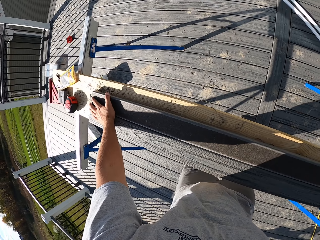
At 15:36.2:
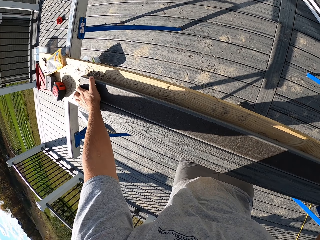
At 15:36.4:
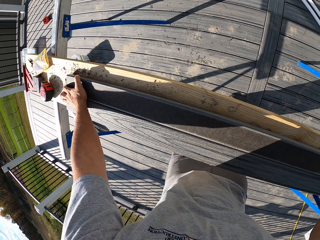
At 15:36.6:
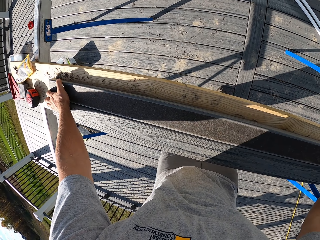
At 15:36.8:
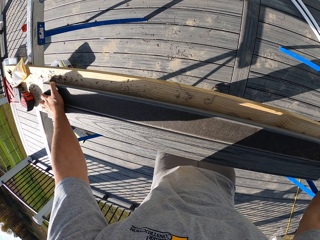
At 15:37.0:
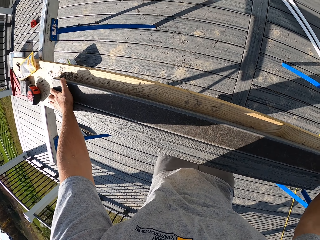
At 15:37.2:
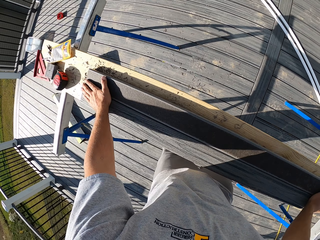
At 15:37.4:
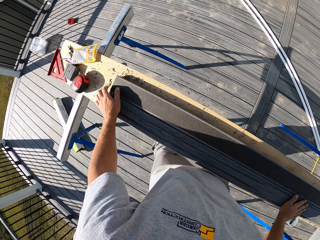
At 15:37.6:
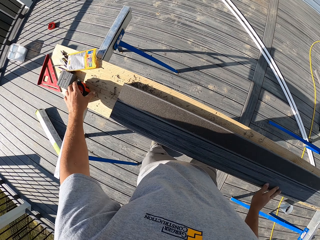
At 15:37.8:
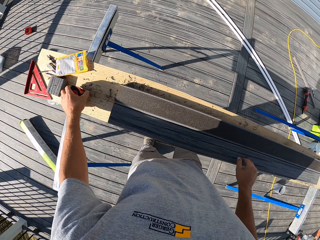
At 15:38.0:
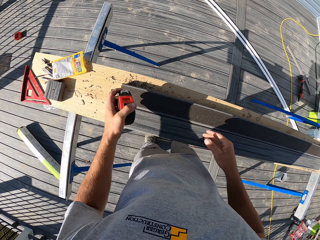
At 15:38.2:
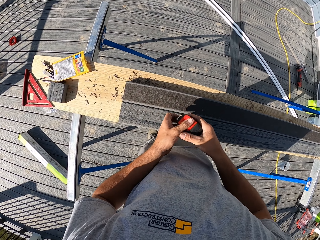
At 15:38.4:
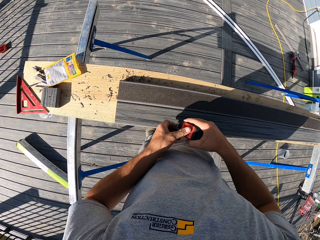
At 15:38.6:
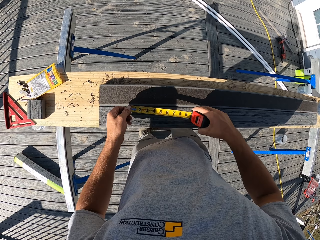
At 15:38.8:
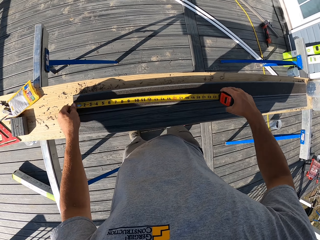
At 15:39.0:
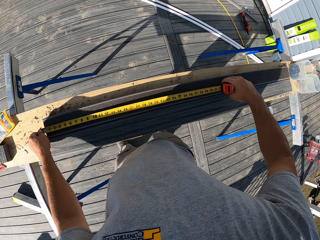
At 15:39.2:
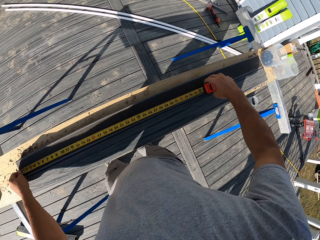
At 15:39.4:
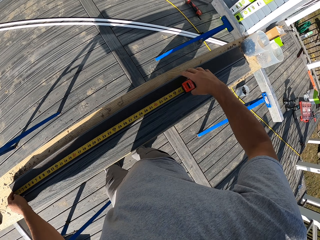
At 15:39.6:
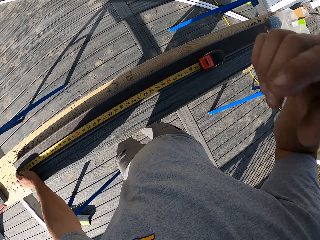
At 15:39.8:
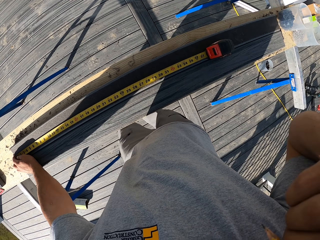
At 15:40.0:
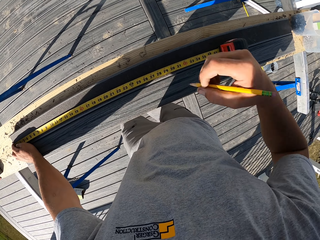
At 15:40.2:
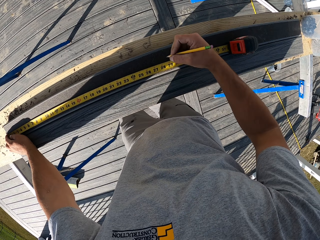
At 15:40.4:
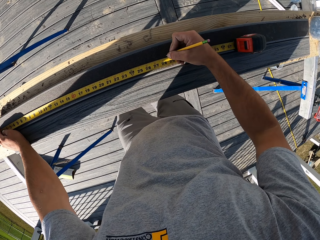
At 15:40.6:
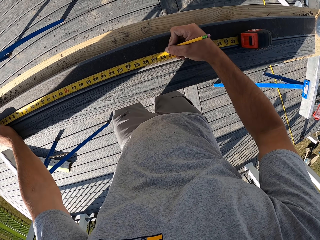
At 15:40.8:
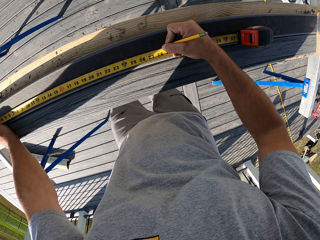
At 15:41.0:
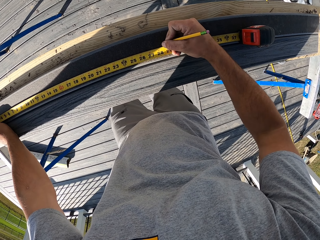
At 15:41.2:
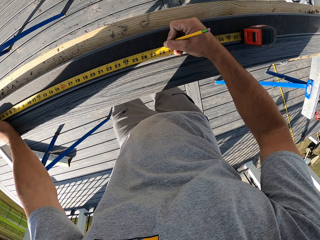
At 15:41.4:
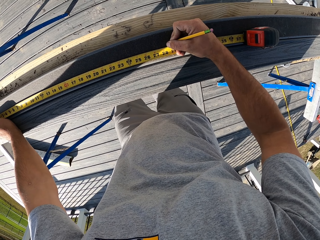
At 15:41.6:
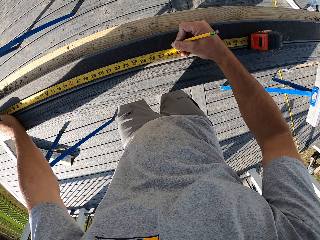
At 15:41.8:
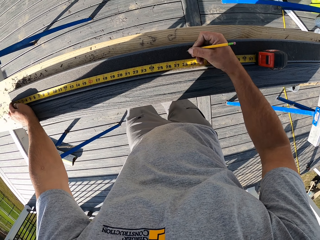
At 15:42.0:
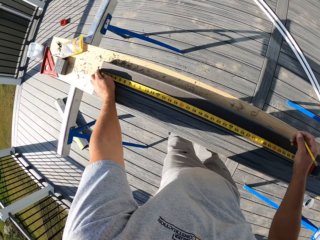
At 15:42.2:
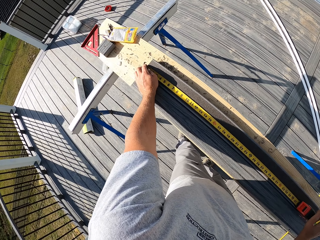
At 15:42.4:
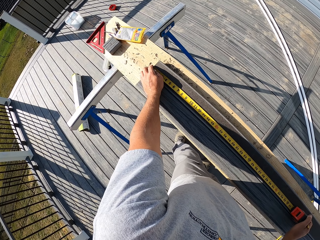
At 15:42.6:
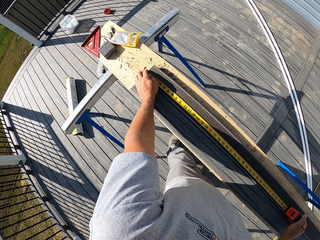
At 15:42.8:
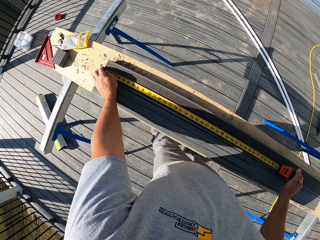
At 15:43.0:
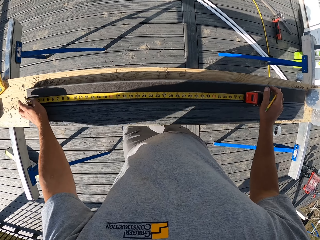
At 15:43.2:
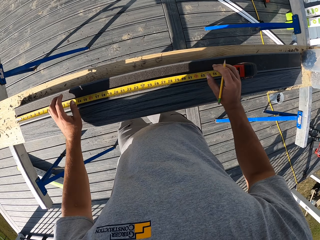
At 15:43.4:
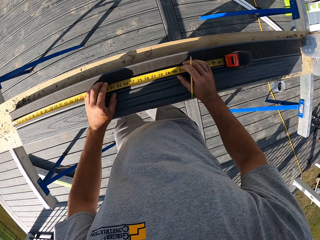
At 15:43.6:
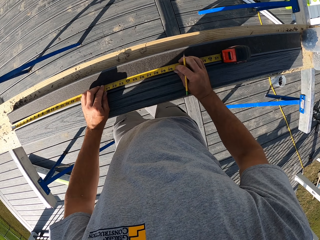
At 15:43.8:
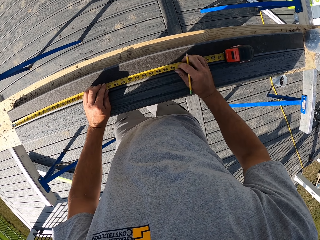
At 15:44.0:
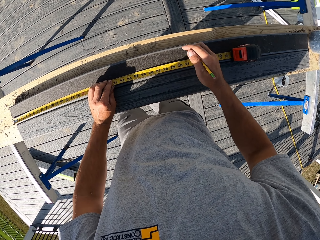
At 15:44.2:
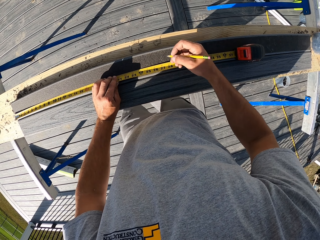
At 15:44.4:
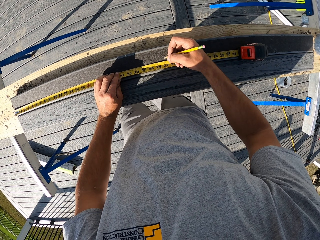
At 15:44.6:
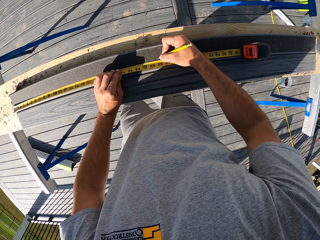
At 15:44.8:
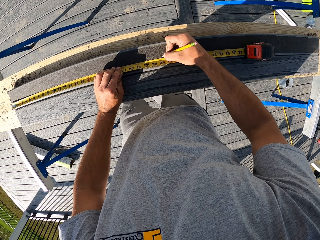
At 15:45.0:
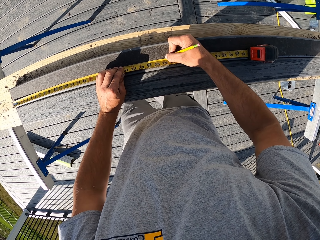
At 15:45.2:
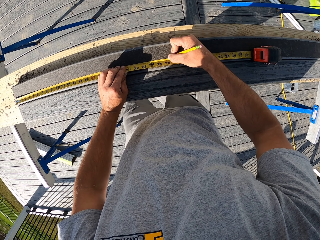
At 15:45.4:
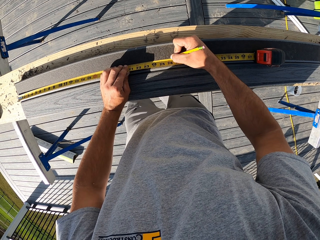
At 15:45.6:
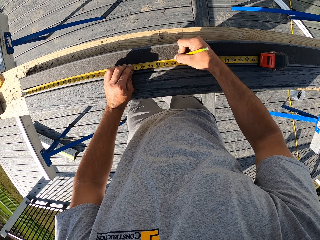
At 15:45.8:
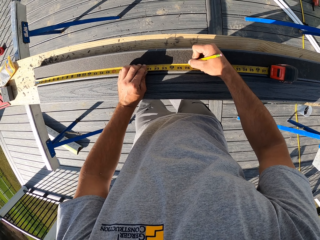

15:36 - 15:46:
The camera wearer picks up a tape measure. They stretch the tape measure. They pick up a pencil. They measure the timber. They mark the timber.

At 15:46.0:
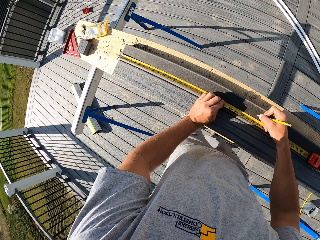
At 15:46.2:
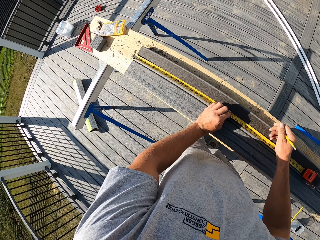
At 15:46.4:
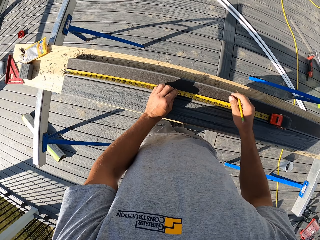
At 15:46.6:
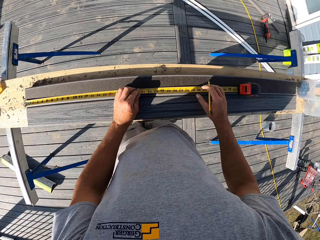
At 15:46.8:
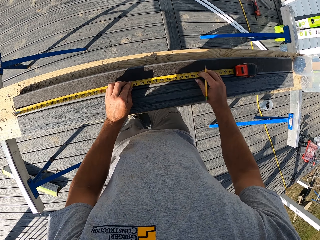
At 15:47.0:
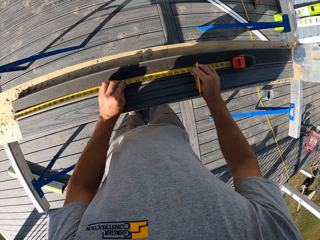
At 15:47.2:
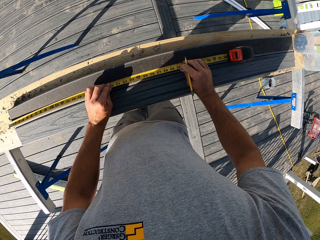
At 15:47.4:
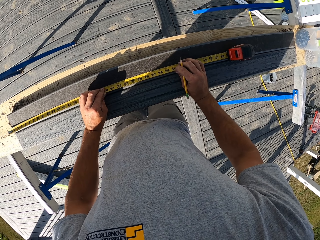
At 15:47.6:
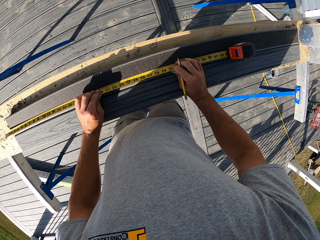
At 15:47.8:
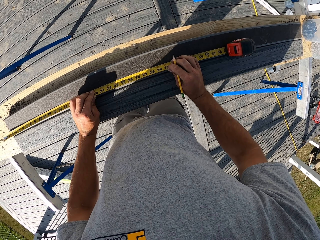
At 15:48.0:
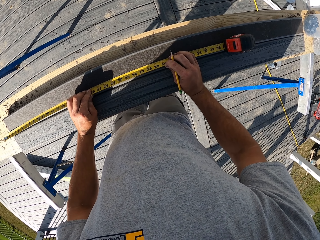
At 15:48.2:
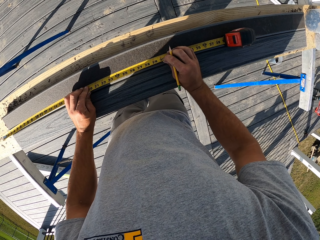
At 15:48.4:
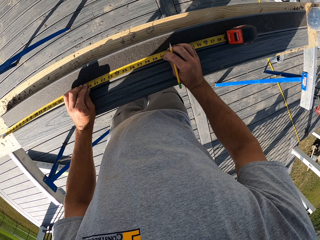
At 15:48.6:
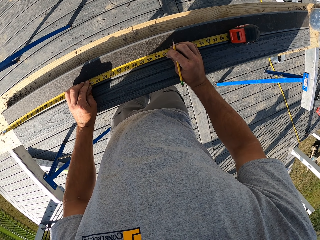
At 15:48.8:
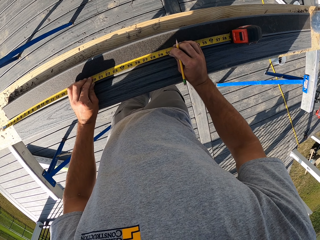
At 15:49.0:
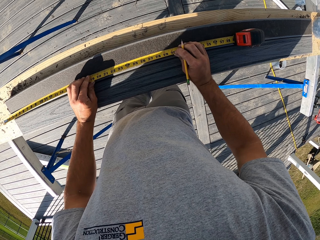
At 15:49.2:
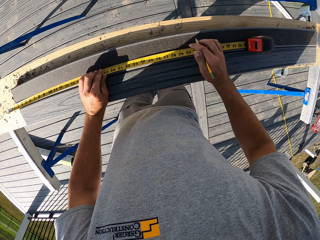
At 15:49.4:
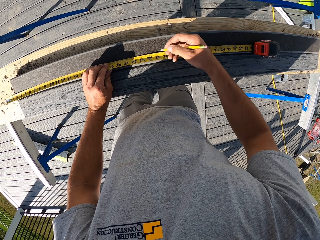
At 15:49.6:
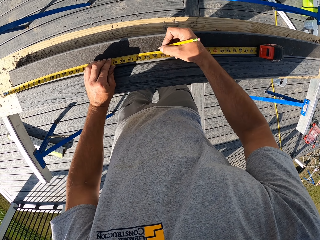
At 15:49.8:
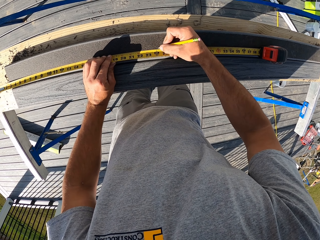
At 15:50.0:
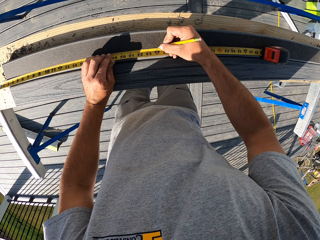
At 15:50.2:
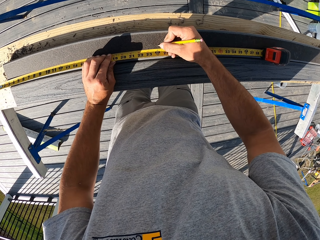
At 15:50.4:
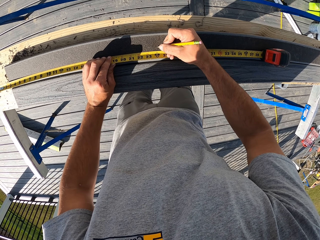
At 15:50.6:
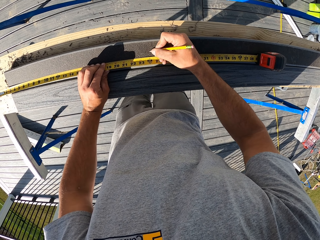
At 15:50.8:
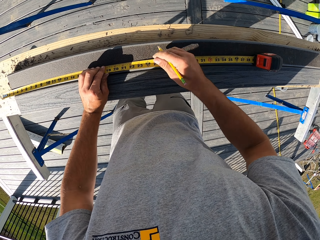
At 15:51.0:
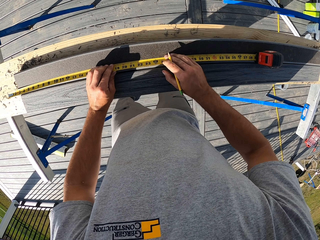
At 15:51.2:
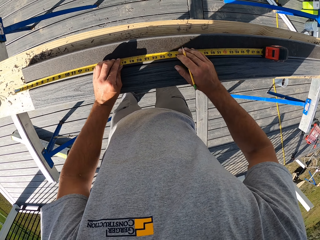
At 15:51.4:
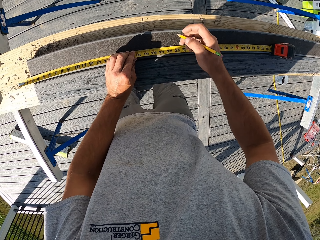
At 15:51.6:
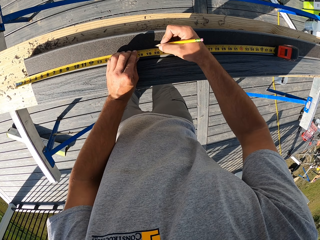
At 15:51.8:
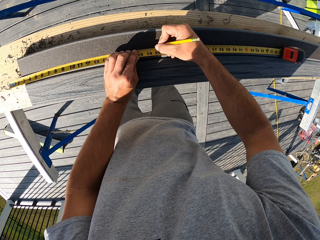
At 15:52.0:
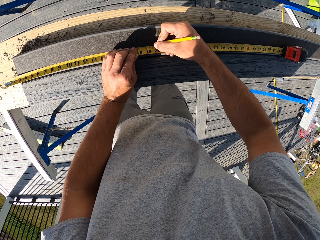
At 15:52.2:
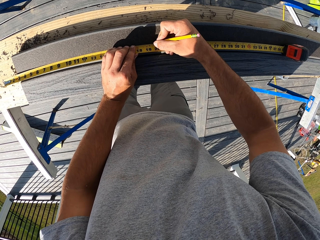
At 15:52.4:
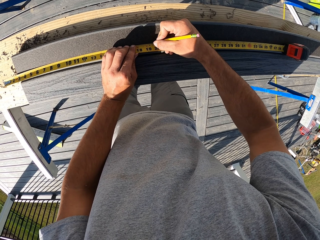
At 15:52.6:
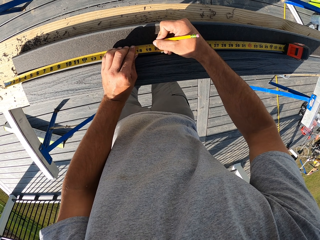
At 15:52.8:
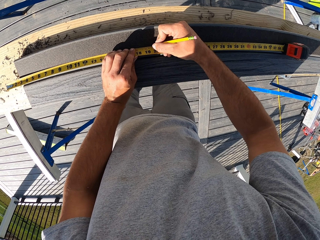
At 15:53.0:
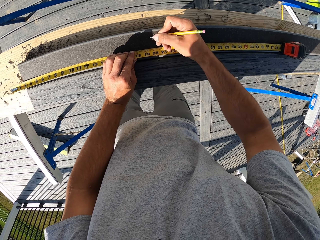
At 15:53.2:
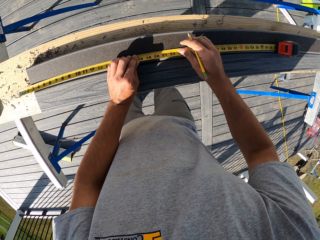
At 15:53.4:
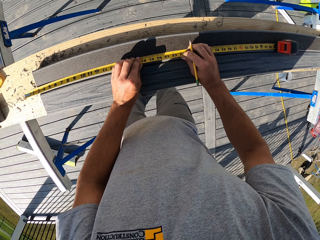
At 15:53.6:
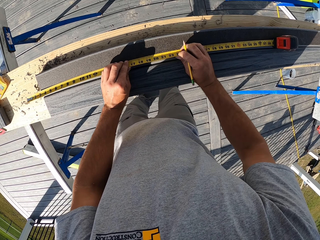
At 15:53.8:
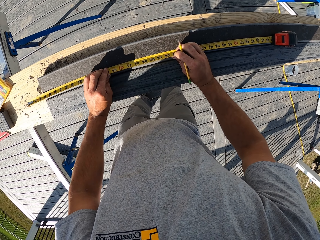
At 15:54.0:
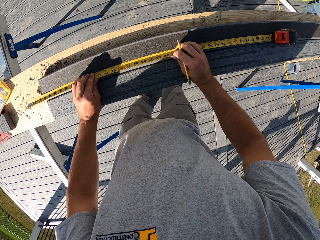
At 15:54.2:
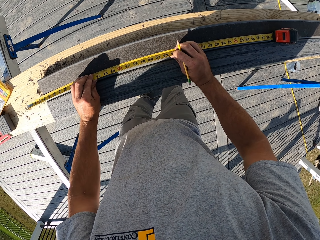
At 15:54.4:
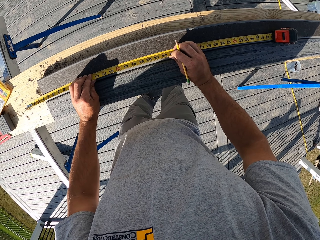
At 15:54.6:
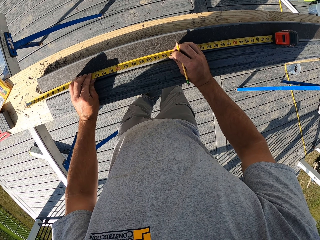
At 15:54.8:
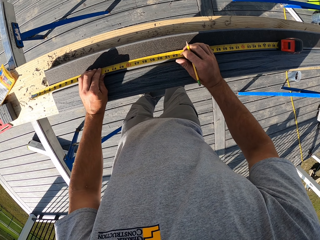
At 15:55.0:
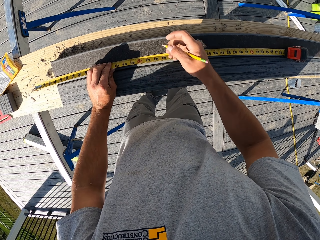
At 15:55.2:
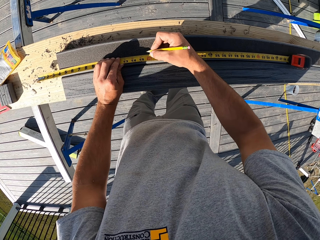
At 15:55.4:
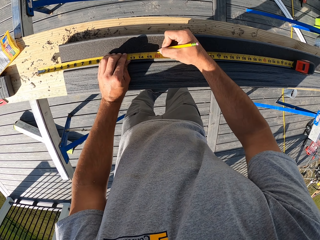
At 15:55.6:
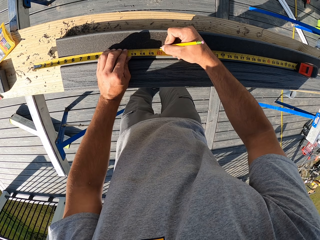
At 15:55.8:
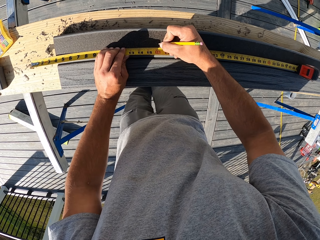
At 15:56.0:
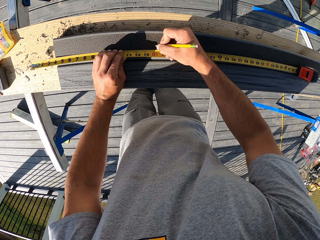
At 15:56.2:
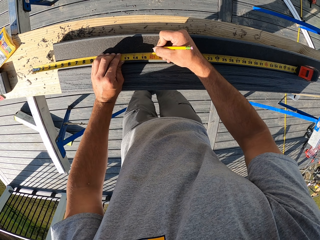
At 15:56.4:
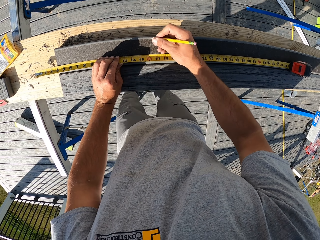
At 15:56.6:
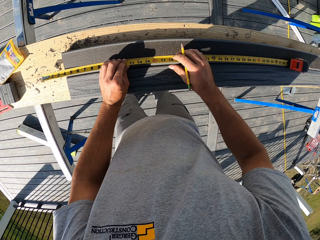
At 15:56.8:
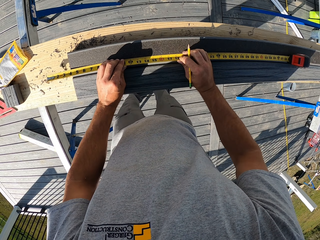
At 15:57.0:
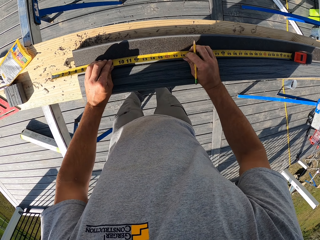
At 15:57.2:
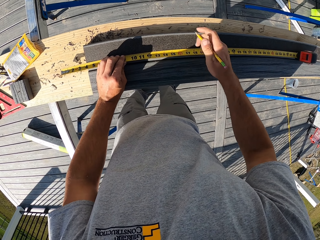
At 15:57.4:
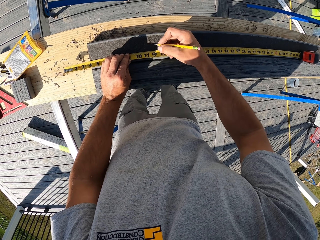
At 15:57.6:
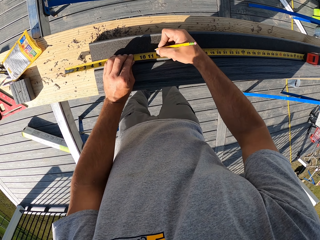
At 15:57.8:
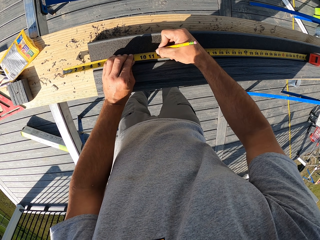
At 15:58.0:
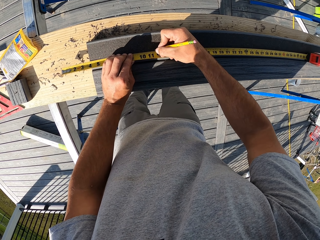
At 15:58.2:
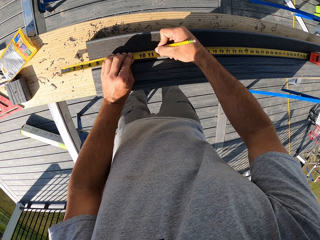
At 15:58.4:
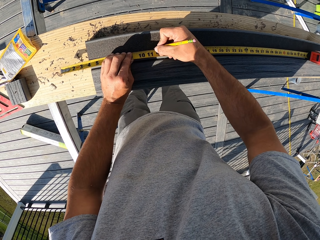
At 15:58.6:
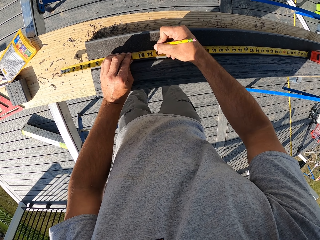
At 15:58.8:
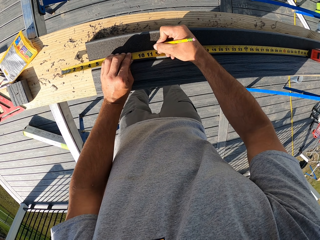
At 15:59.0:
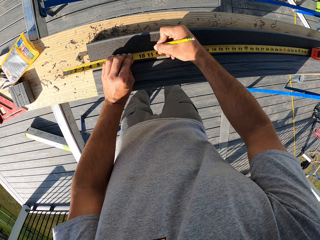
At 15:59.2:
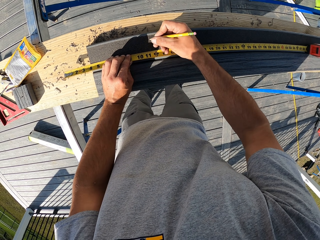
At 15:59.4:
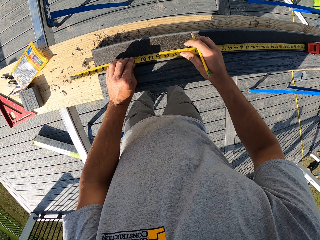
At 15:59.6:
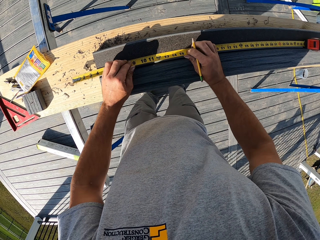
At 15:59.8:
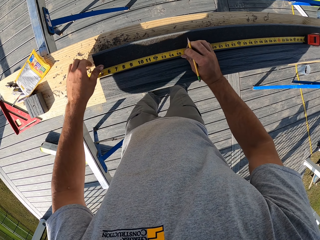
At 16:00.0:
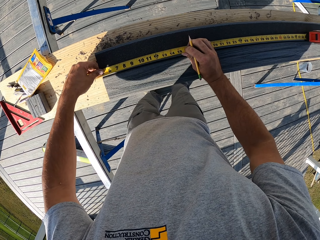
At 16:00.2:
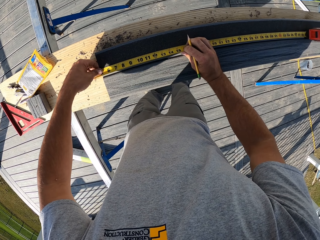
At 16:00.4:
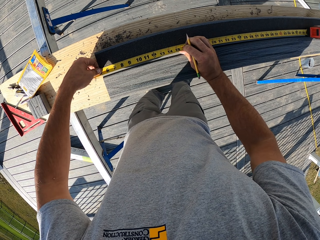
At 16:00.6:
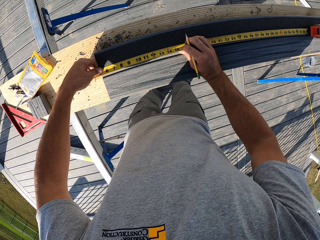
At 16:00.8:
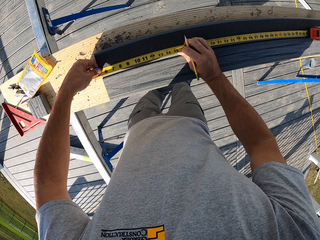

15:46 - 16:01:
The camera wearer moves the tape measure. They mark the timber.
